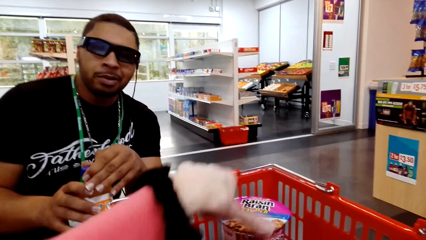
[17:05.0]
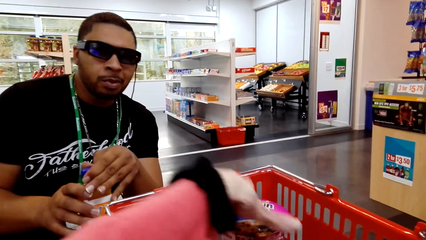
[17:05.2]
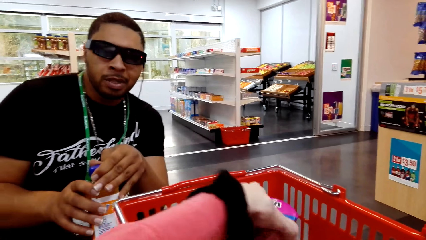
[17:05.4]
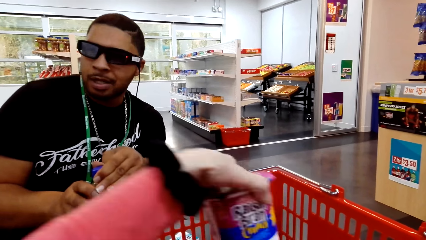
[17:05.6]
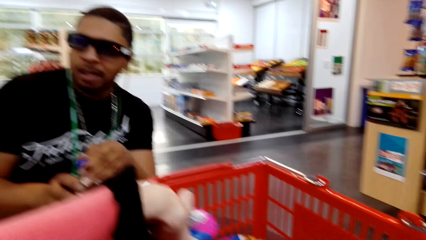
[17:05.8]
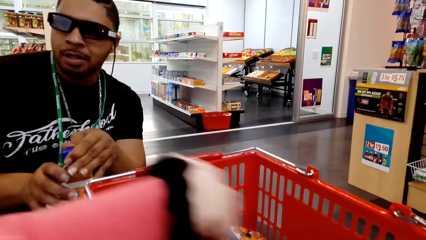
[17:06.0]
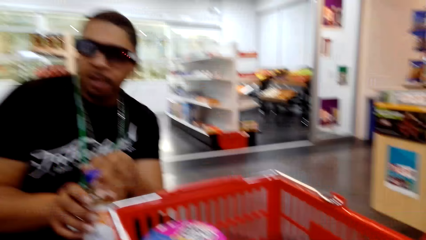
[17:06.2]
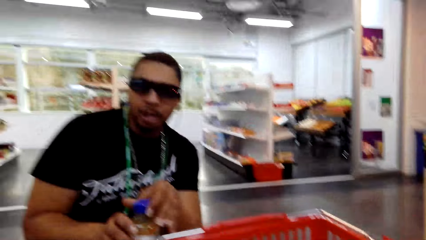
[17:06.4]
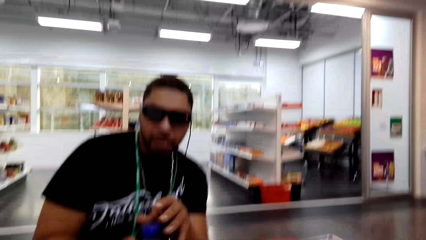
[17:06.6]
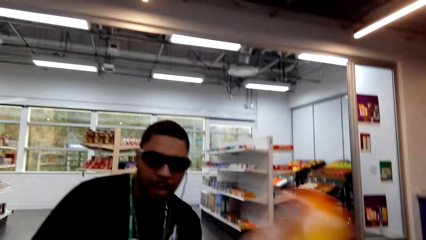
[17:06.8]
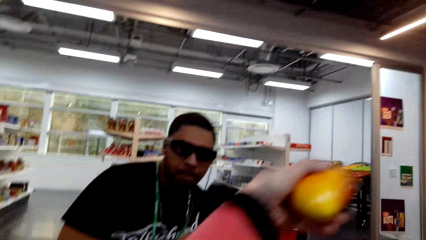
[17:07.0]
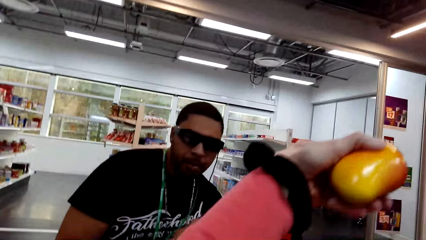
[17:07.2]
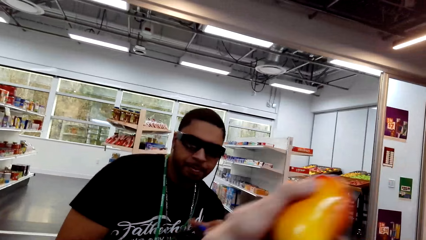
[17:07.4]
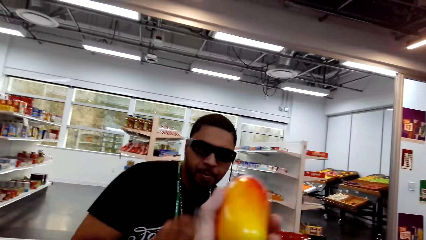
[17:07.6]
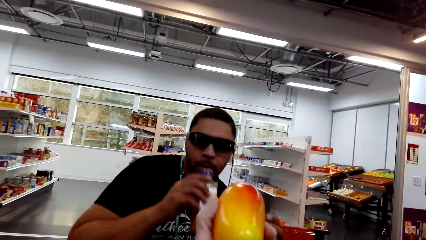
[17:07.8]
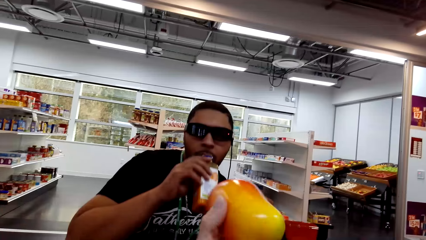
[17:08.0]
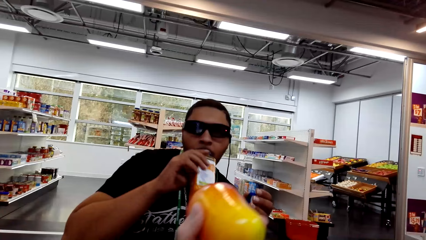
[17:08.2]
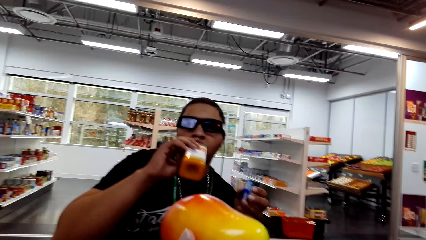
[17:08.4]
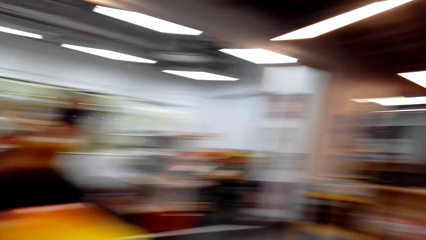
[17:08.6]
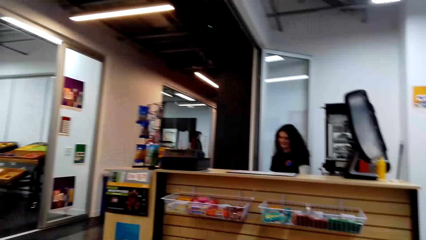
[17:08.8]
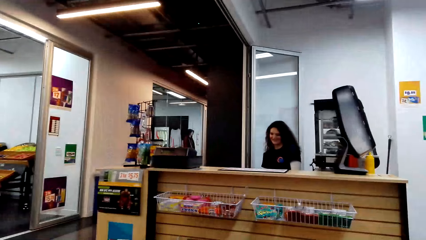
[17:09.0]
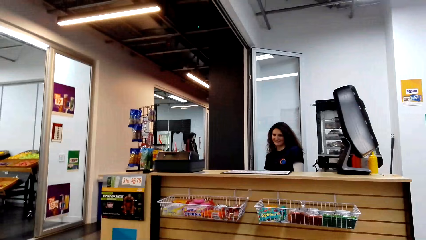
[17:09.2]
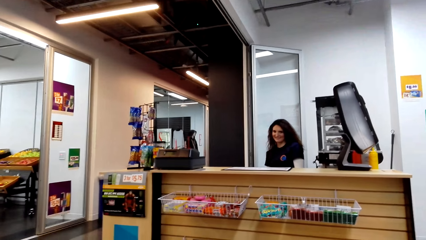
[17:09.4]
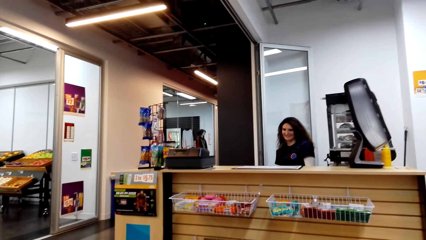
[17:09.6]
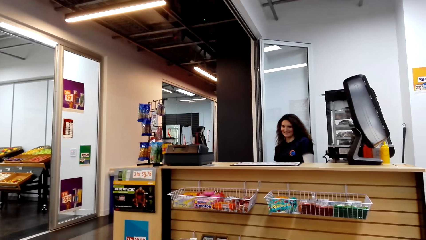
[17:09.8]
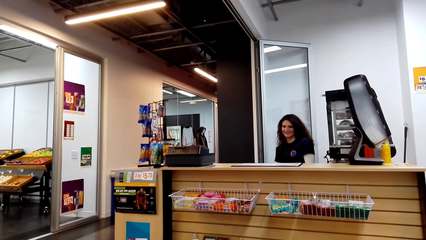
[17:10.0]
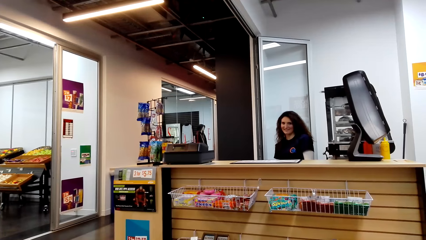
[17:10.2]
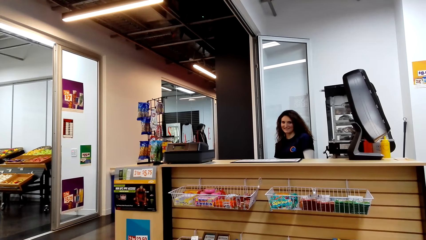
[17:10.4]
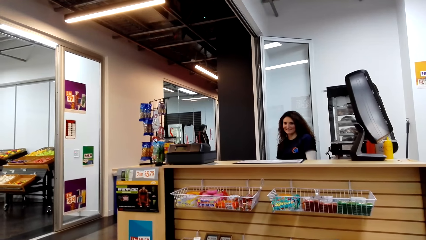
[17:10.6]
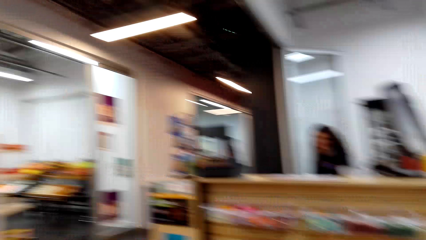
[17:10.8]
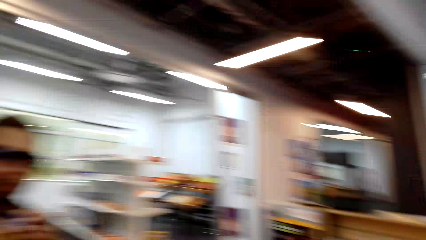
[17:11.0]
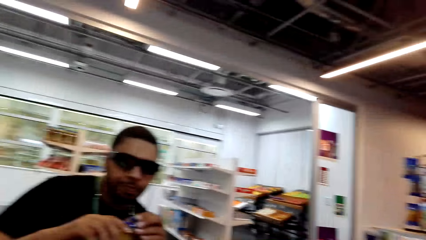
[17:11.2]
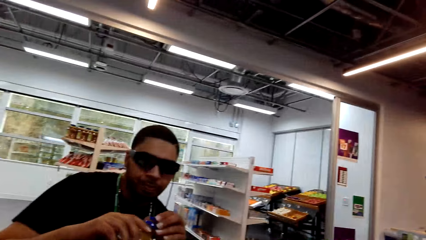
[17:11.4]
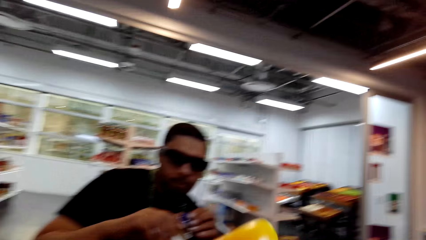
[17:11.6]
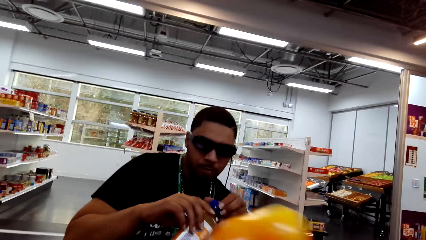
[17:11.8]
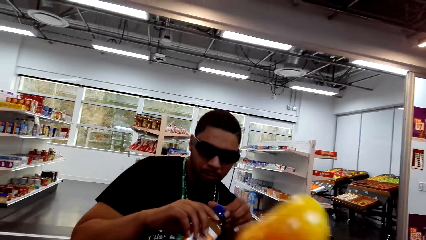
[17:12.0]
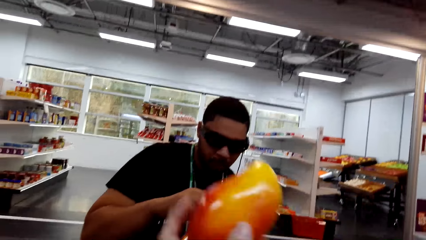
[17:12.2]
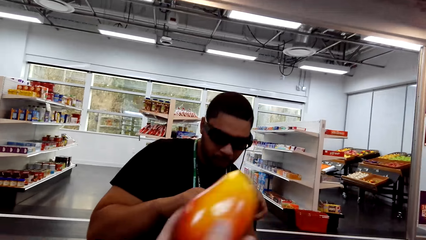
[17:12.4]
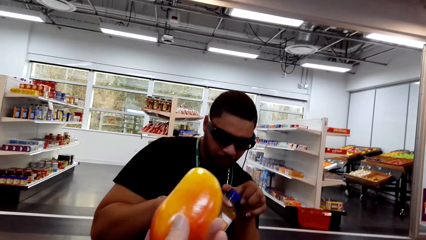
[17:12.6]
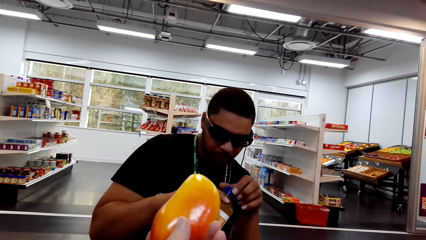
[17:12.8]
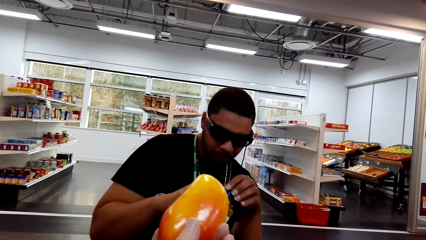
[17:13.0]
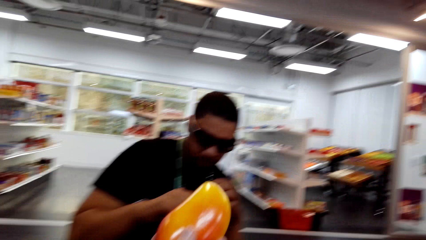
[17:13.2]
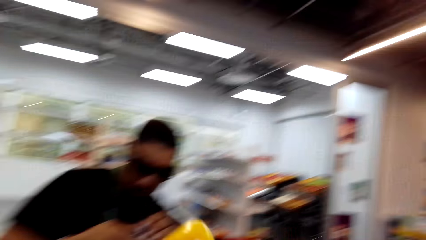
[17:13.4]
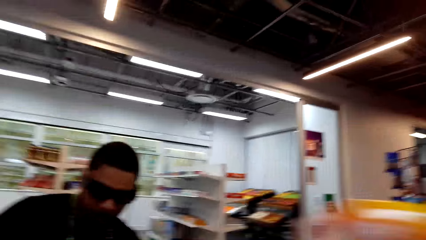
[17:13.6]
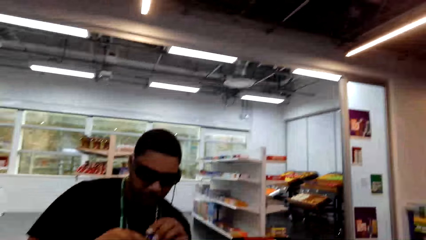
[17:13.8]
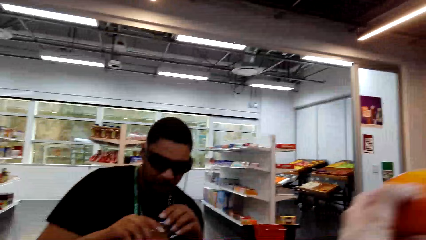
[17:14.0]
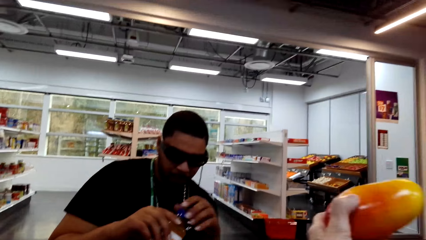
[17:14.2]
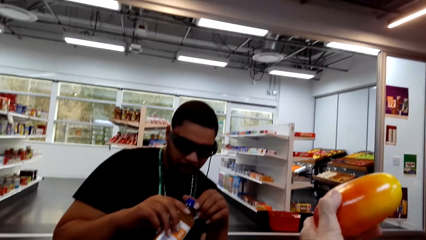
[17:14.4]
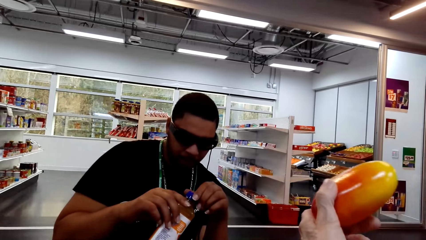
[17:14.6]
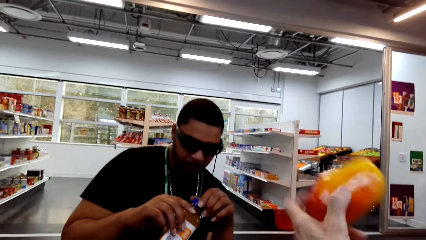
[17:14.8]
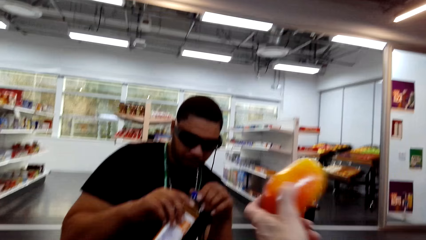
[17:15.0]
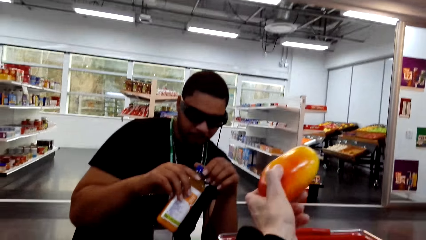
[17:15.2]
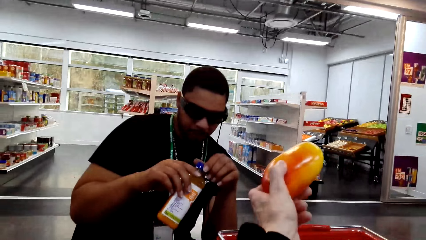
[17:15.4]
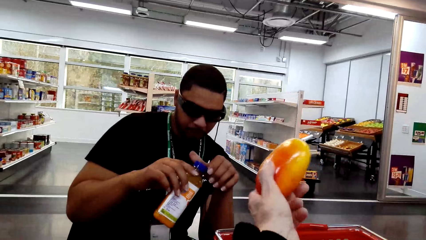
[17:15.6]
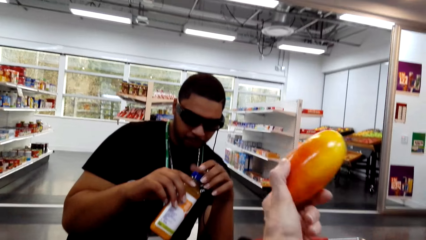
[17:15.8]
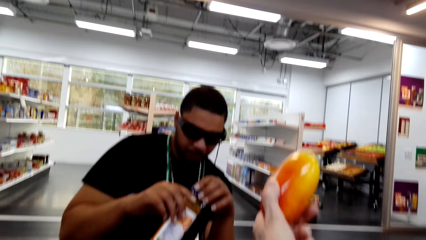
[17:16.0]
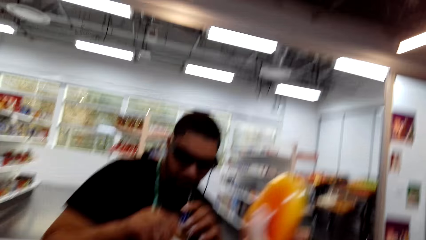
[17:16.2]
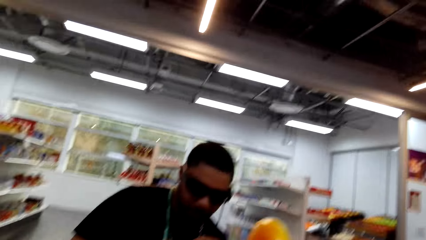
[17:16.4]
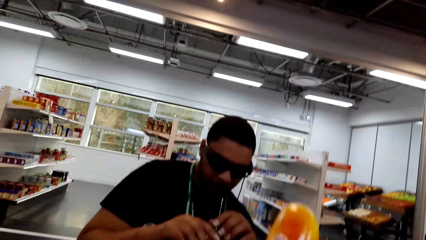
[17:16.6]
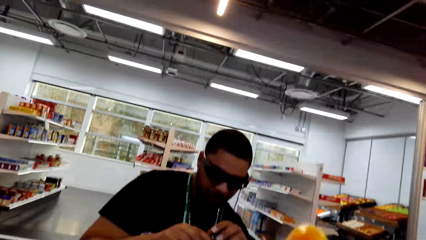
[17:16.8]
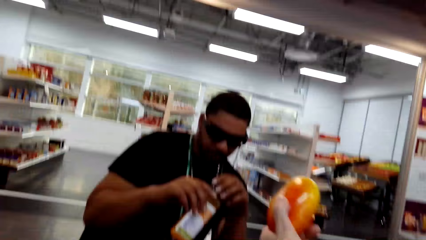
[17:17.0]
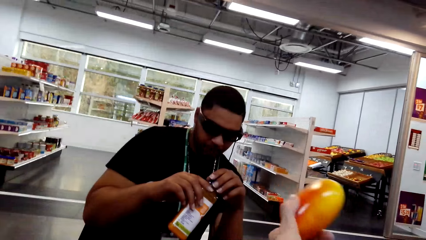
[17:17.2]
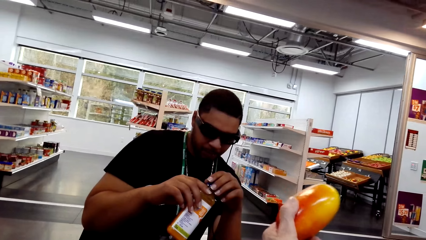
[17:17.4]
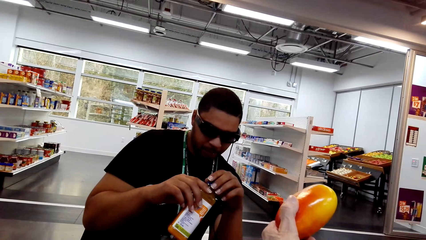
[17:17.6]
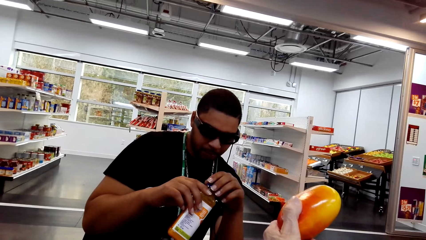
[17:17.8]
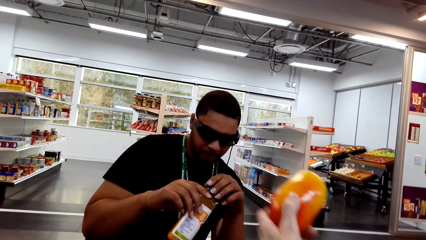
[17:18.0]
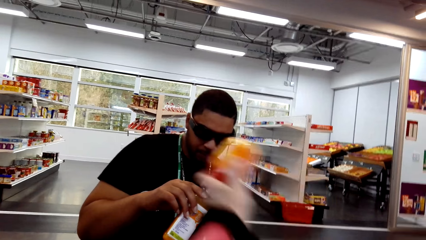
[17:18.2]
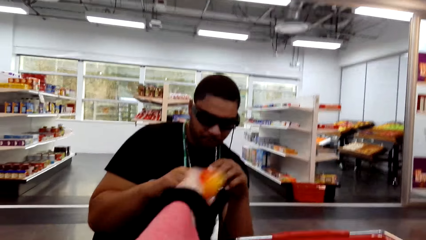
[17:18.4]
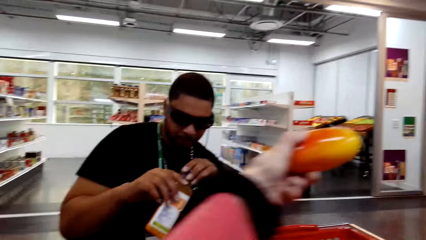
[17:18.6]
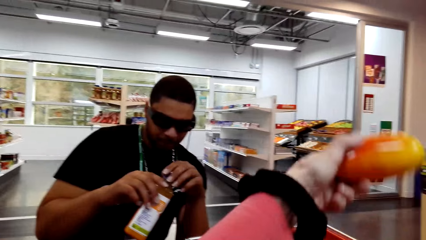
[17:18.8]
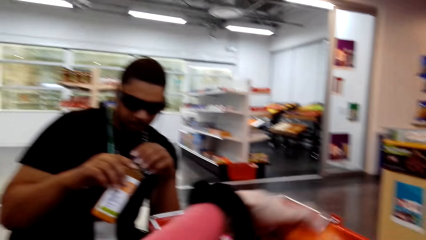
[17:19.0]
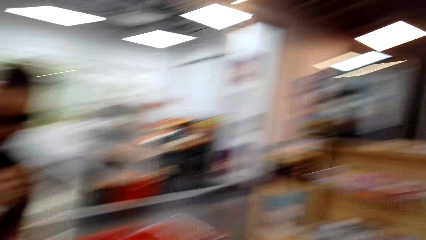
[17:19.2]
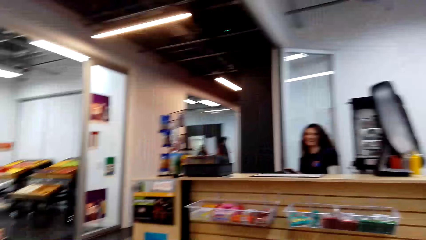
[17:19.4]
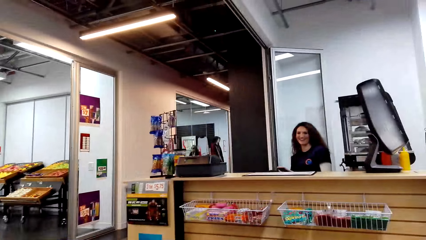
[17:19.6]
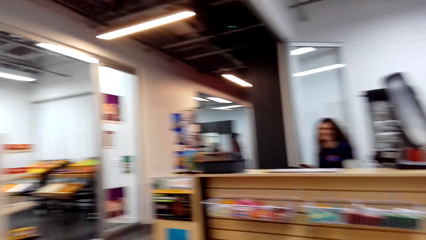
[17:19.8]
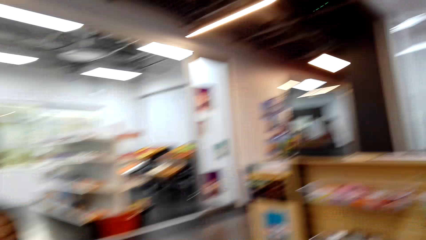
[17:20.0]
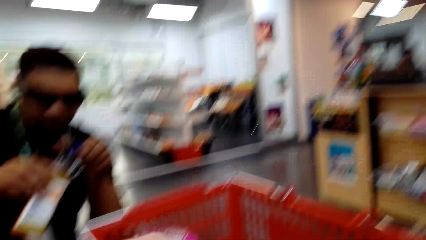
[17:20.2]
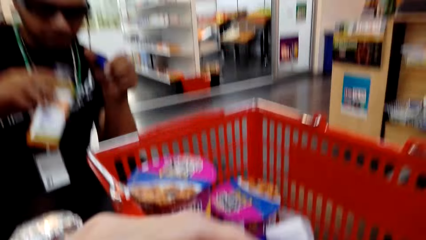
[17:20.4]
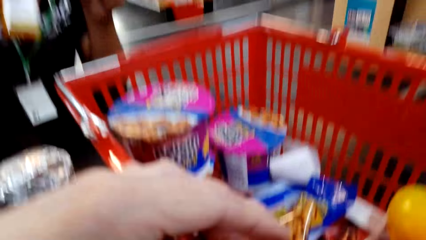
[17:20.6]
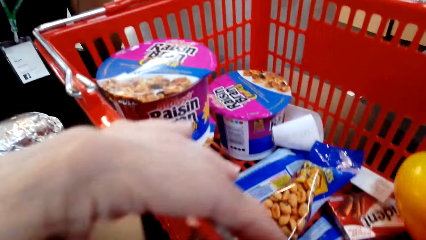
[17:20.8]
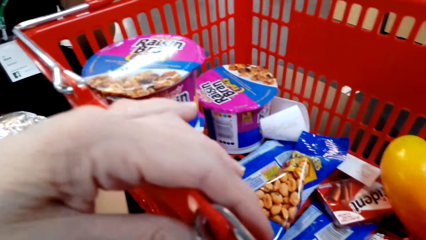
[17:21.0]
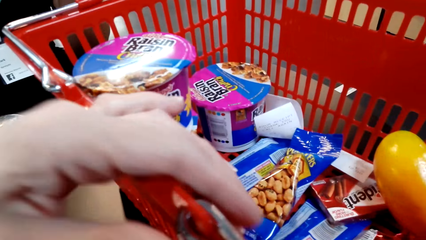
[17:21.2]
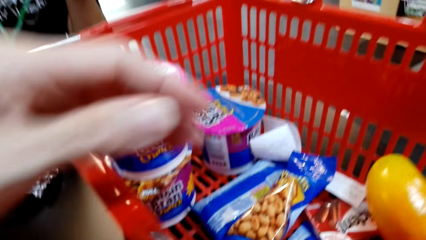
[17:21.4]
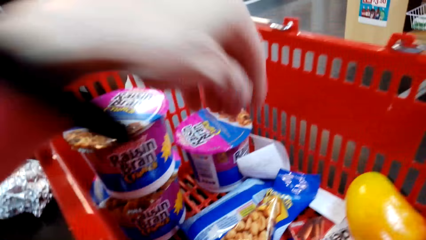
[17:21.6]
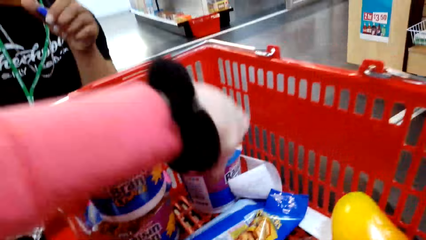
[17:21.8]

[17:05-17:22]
A man drinks a soda. The camera wearer converses with a woman. The man holds the soda. The camera wearer converses with the man. A cashier dialogues to the camera wearer. The camera wearer looks in the shopping bucket.
